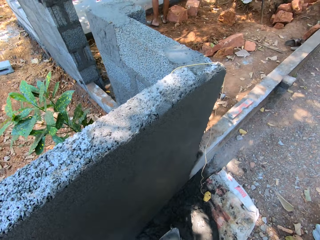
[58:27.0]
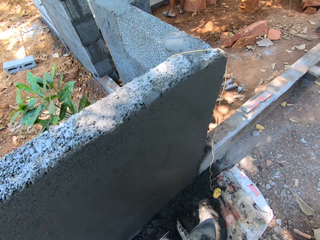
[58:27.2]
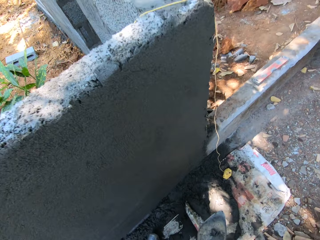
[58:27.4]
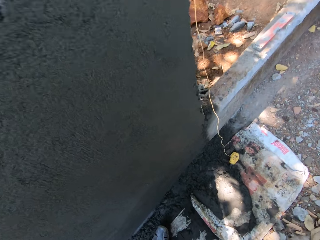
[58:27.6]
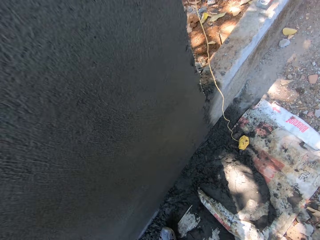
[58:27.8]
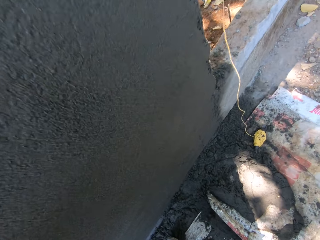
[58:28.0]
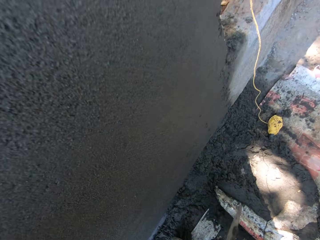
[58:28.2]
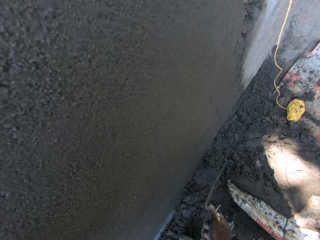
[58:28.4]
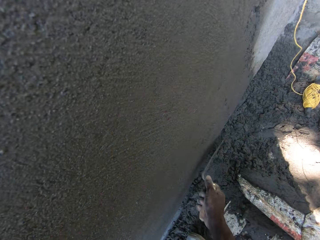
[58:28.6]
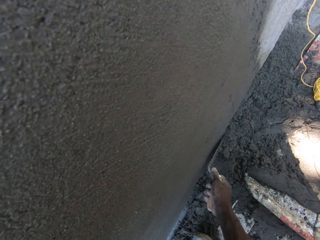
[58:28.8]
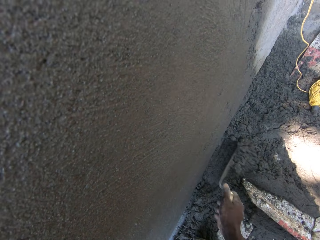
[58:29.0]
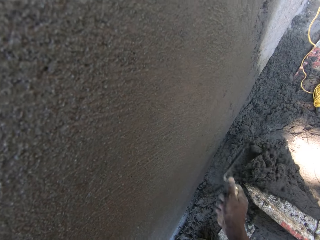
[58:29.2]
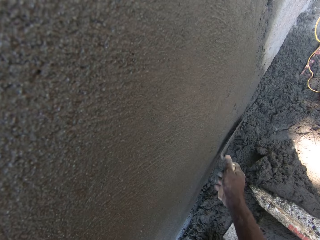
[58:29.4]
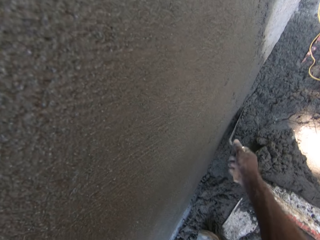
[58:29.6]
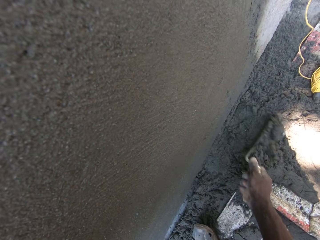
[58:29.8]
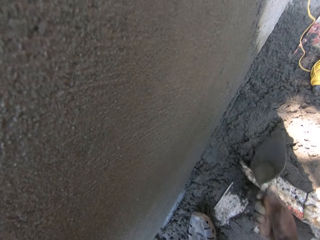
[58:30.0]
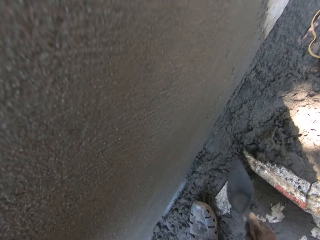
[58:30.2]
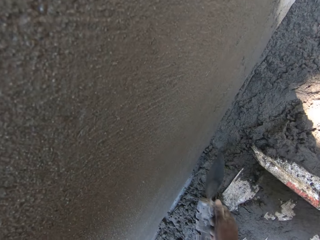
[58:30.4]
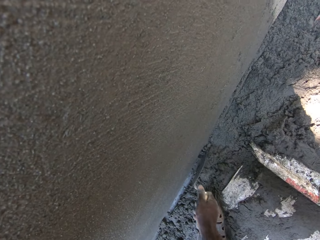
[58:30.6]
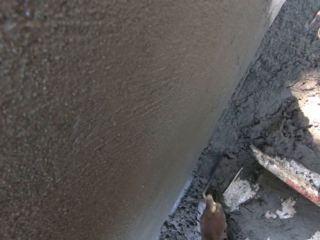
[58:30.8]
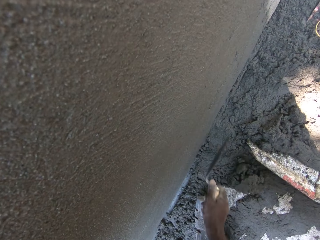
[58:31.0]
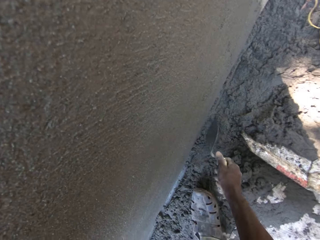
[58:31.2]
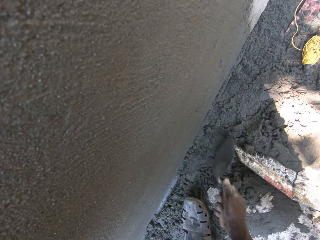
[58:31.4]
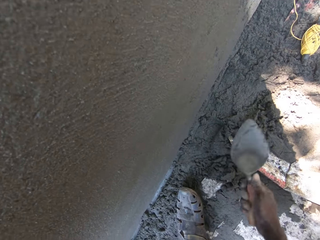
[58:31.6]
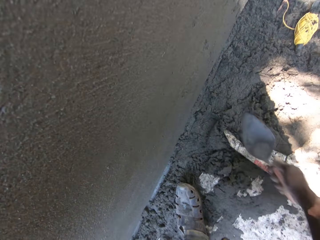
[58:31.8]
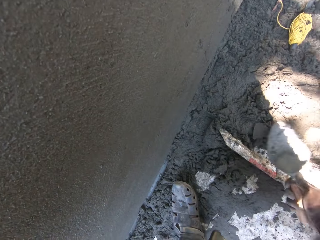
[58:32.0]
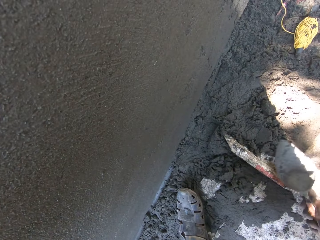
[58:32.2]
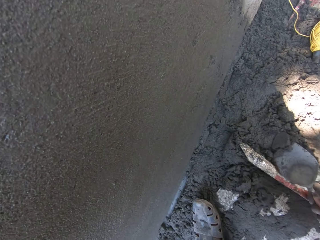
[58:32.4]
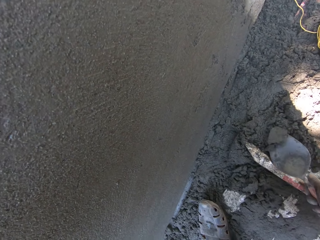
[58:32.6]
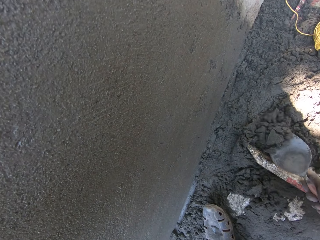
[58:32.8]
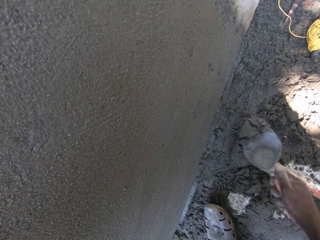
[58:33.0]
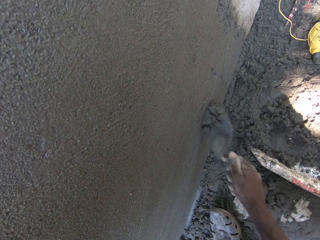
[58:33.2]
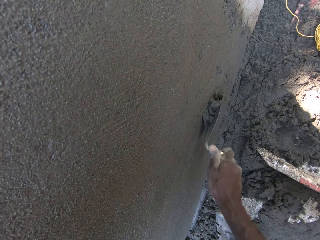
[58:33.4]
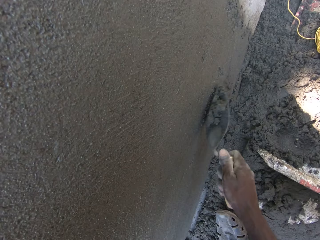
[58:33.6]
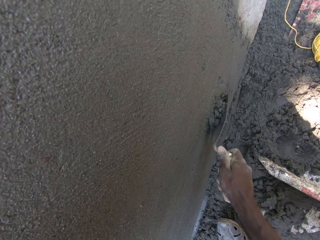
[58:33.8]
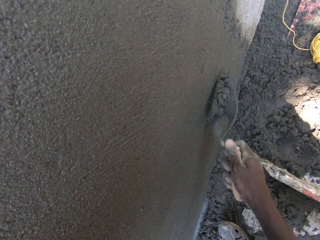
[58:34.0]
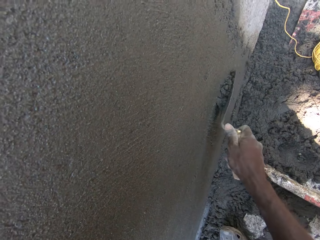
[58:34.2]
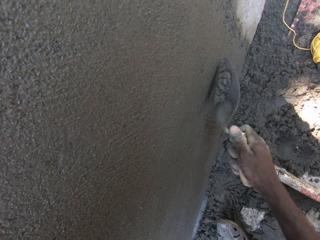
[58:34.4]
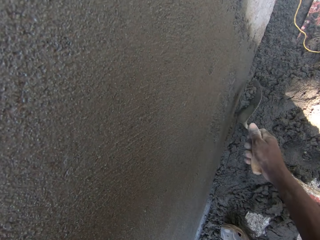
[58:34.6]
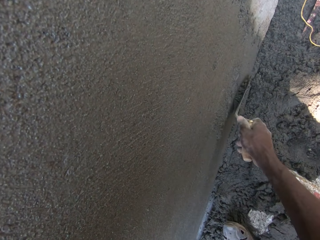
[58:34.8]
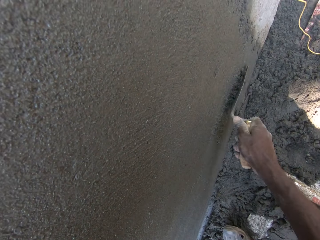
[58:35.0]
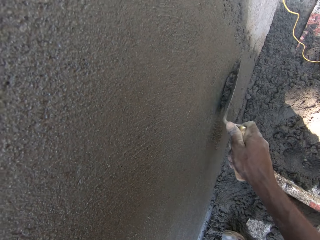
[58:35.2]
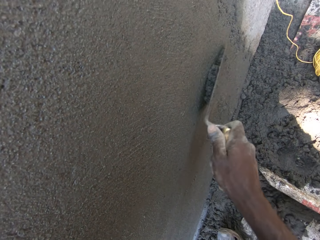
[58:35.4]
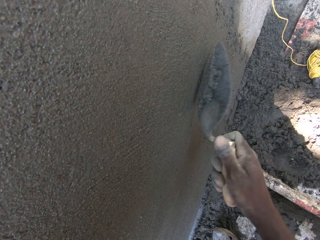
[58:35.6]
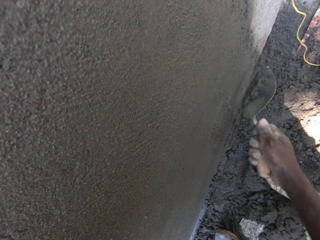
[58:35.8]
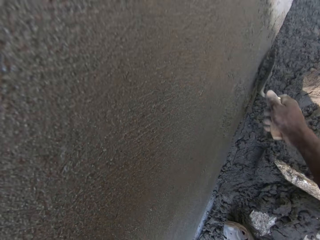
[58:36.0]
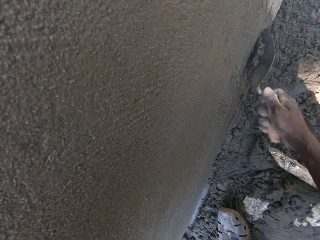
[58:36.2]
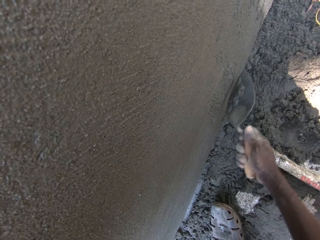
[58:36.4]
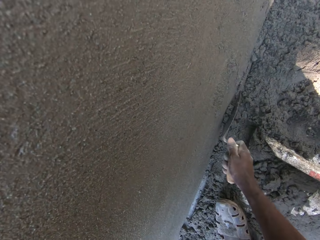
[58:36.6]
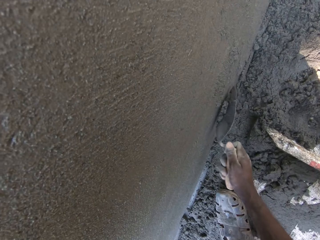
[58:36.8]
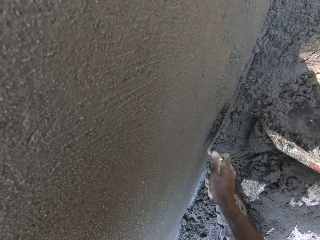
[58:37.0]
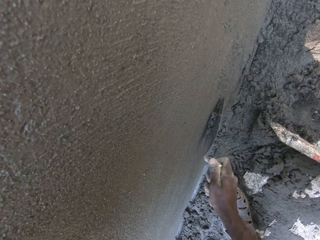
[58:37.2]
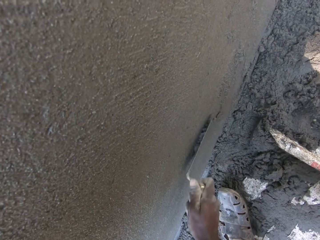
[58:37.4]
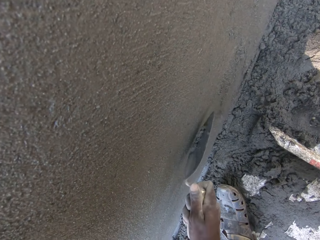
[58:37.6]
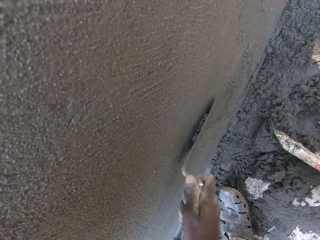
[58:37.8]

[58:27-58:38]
The camera wearer scoops the mortar on the floor with a trowel. They spread the mortar on the wall.

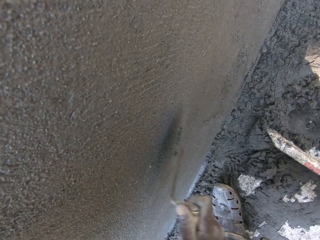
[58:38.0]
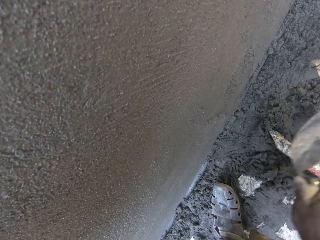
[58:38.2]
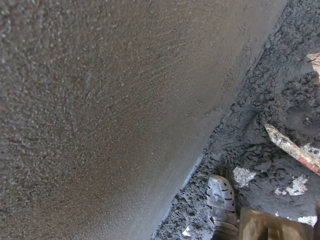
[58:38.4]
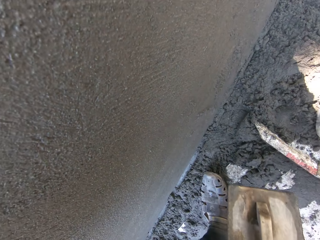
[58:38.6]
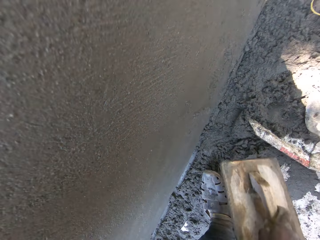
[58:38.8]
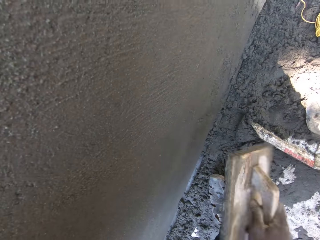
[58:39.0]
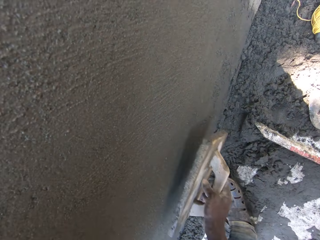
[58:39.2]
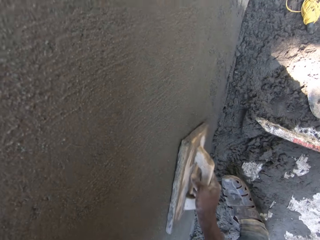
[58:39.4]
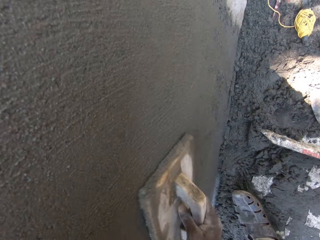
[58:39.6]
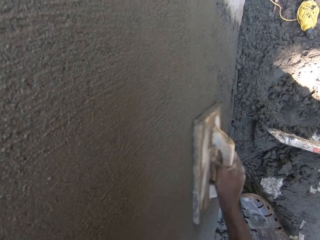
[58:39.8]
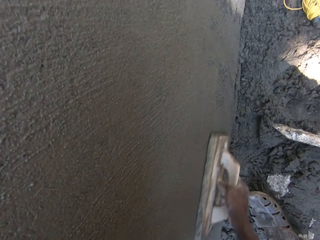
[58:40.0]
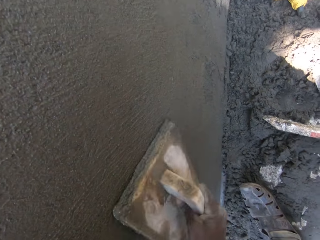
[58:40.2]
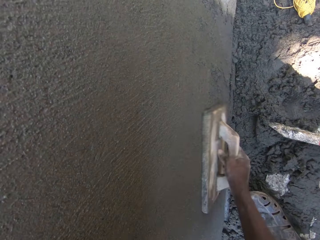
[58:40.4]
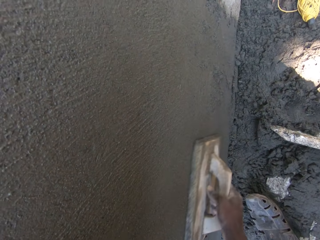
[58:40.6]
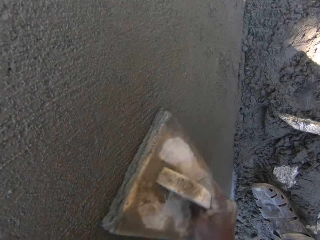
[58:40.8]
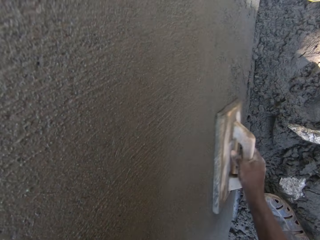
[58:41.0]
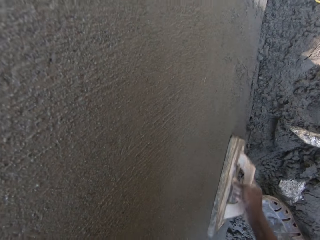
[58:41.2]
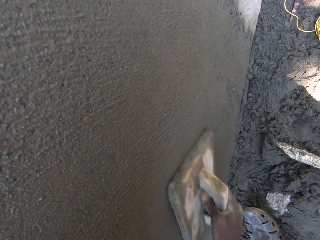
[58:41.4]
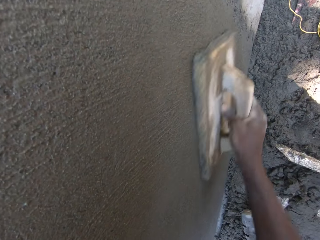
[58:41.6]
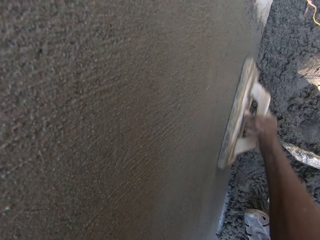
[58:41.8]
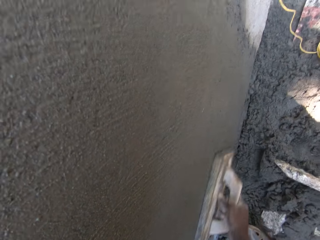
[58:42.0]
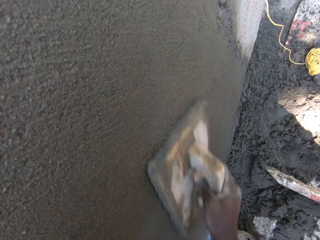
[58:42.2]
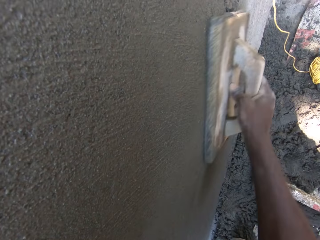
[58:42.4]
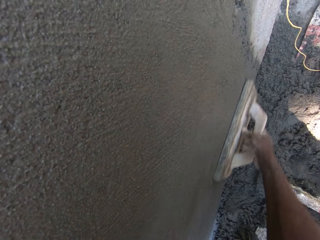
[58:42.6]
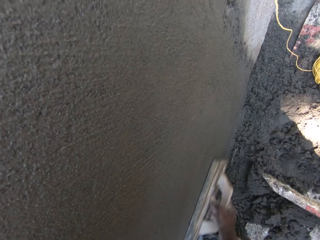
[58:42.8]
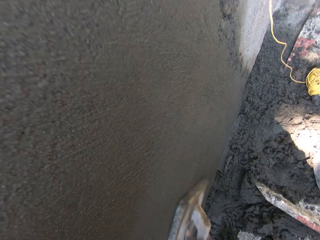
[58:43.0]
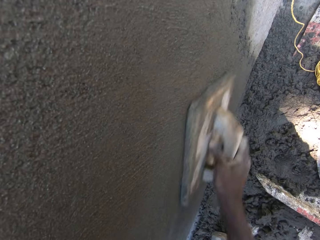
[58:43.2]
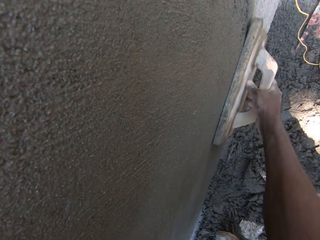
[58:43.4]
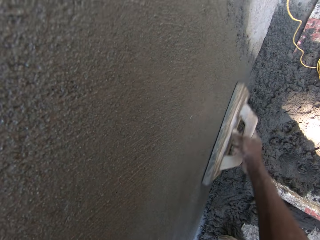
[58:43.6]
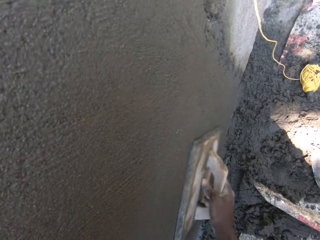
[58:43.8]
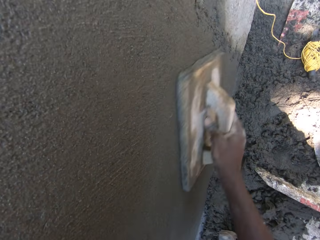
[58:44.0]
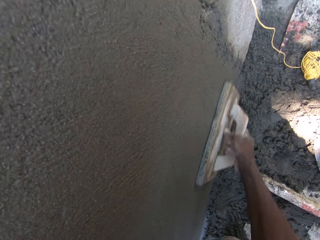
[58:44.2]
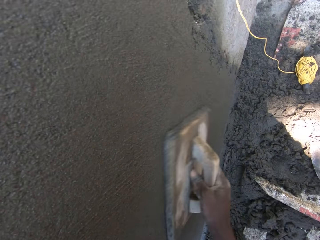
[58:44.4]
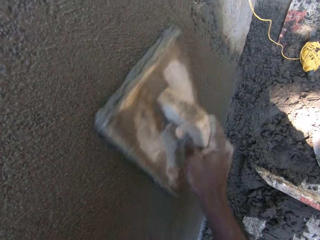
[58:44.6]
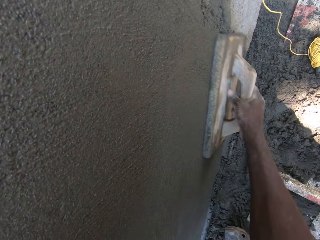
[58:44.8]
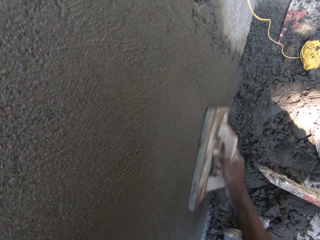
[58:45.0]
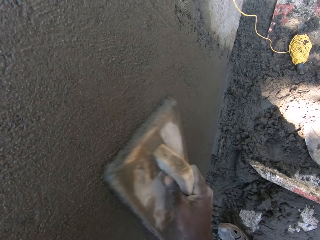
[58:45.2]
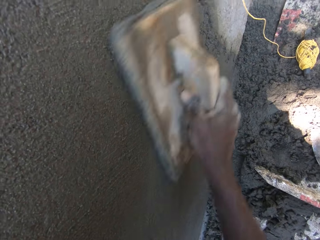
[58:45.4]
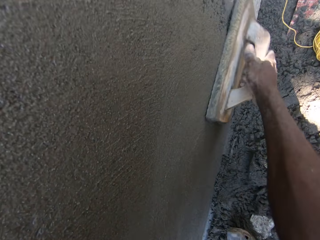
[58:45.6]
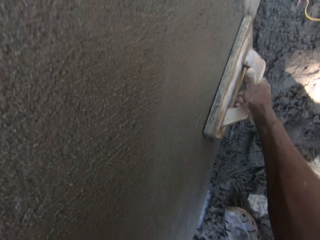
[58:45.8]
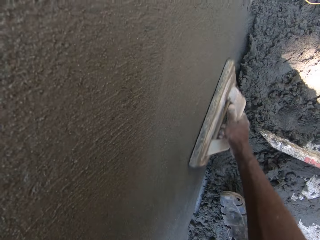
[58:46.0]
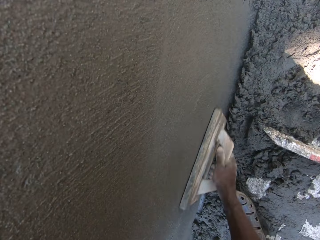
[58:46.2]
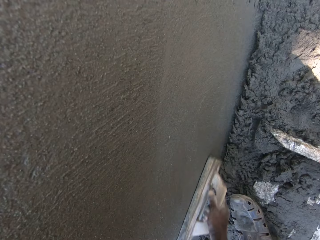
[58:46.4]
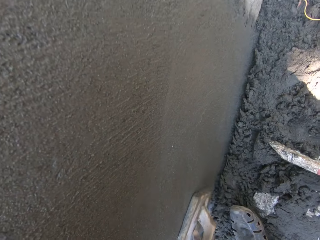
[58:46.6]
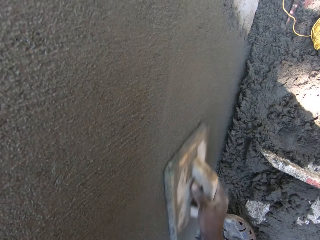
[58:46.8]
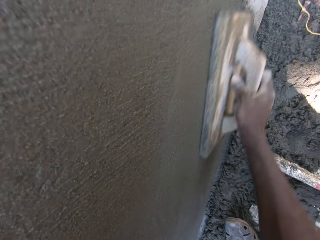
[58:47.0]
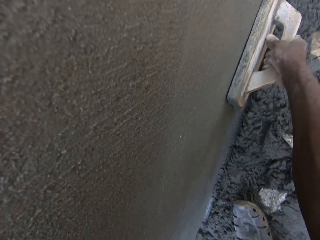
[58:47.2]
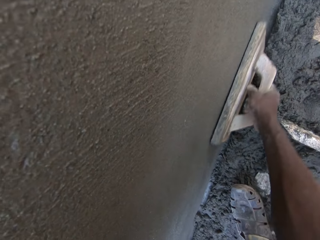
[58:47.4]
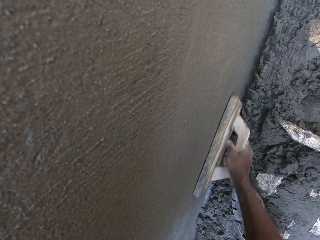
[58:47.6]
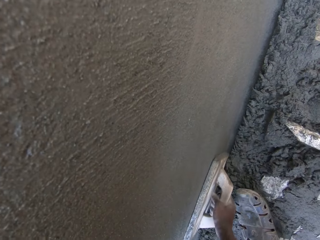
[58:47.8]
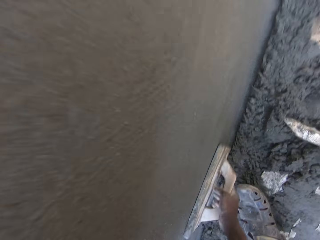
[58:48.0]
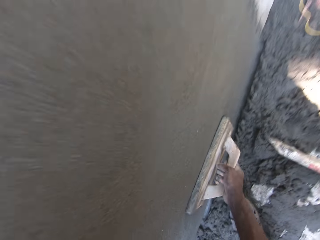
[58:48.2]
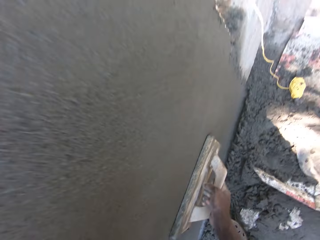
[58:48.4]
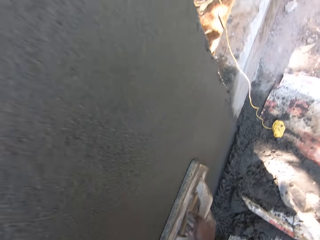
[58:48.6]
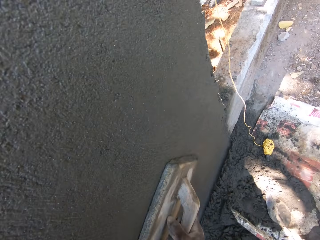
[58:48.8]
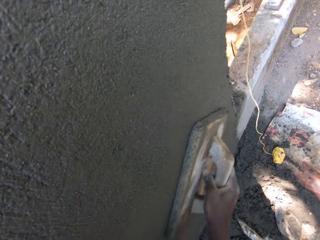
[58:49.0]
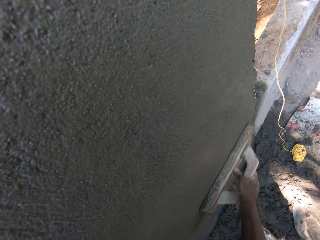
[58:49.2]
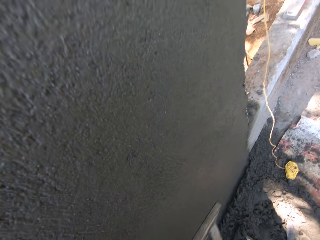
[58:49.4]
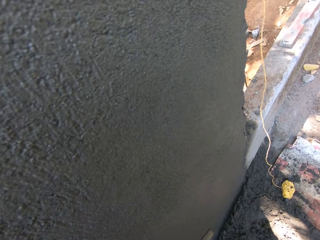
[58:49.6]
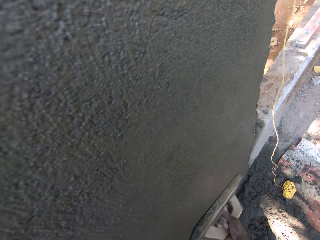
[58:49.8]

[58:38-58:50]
The camera wearer smoothens the mortar on the wall with a wooden float.
